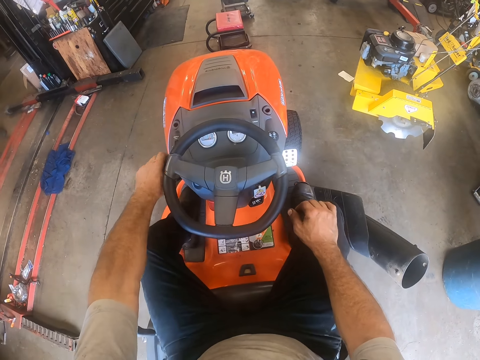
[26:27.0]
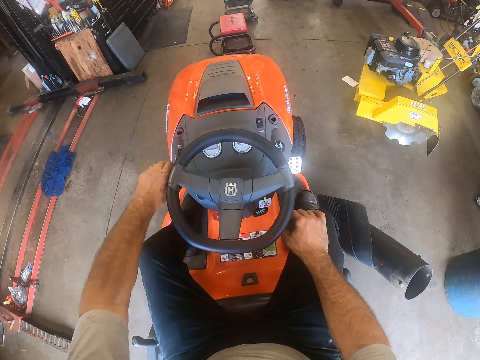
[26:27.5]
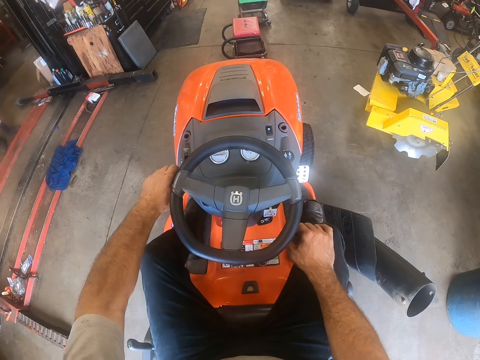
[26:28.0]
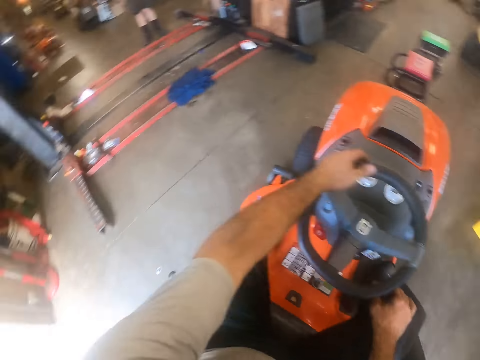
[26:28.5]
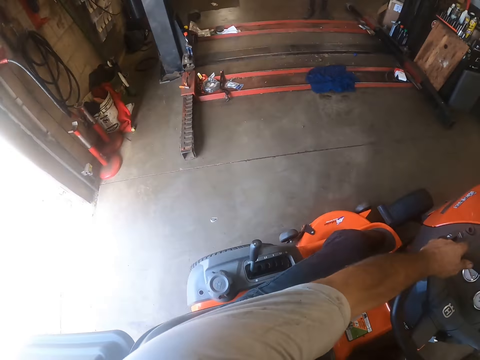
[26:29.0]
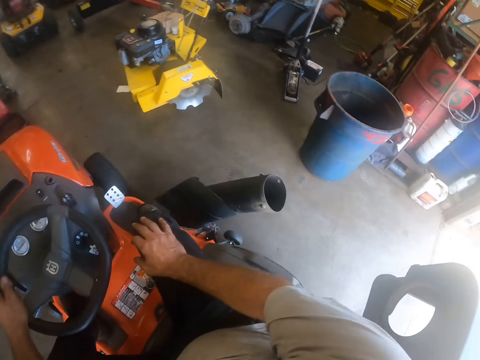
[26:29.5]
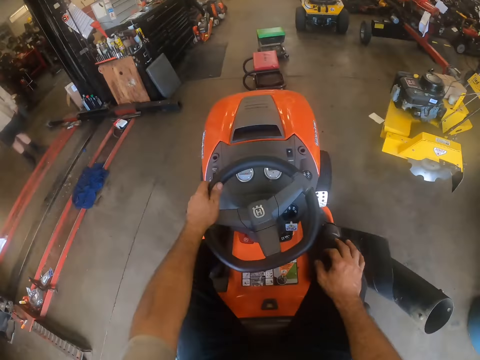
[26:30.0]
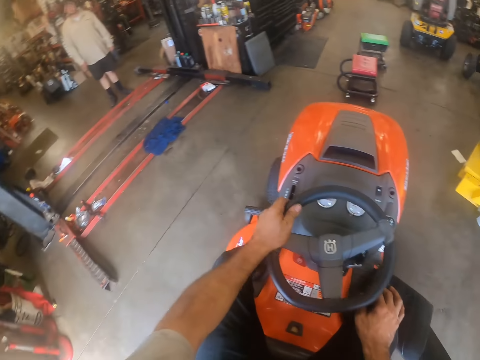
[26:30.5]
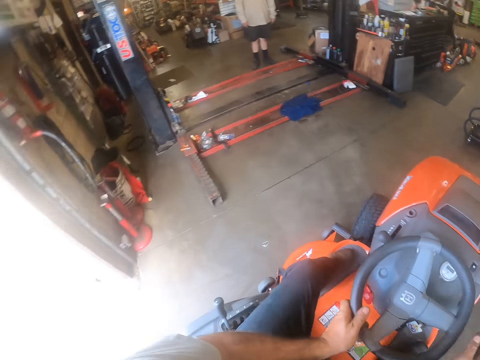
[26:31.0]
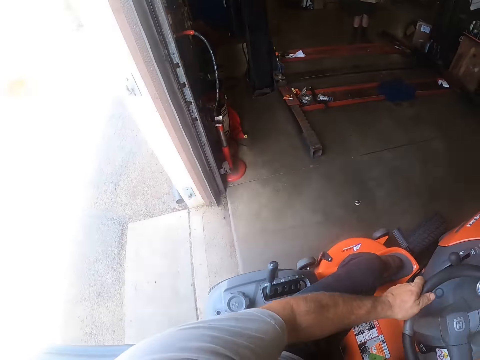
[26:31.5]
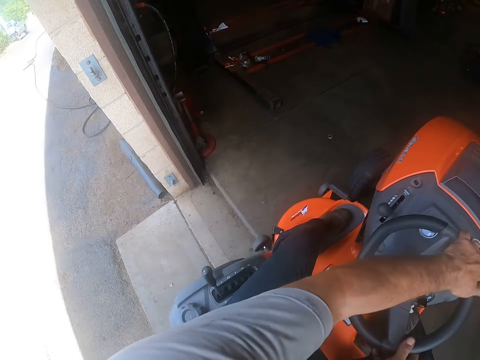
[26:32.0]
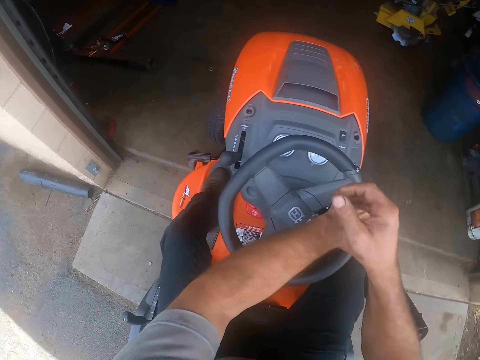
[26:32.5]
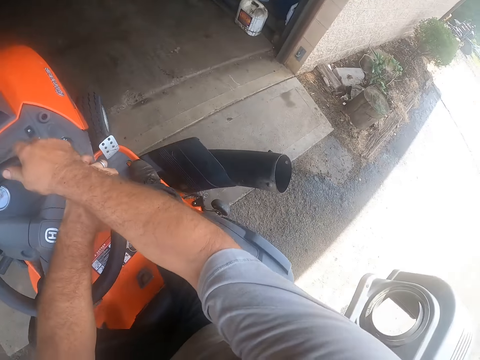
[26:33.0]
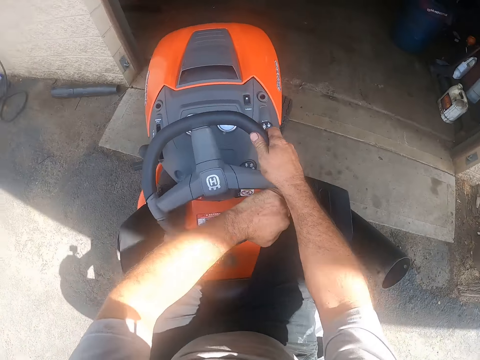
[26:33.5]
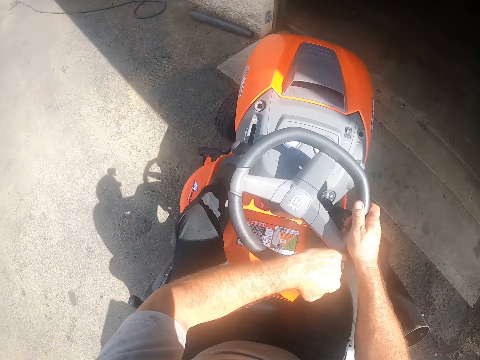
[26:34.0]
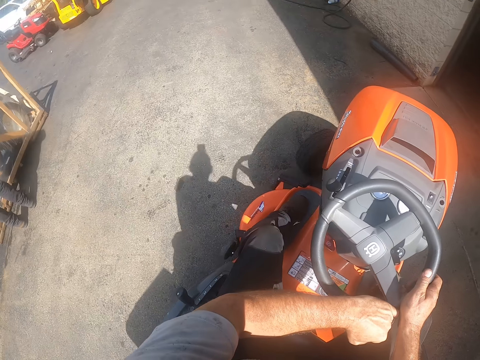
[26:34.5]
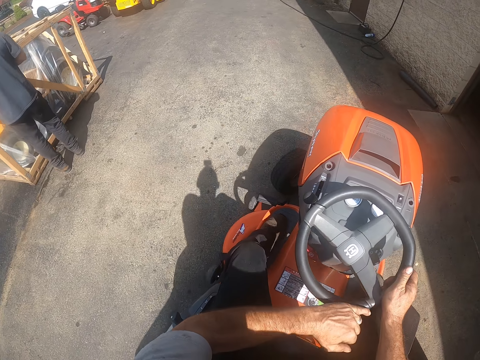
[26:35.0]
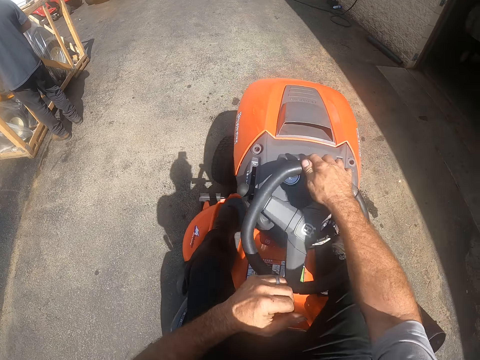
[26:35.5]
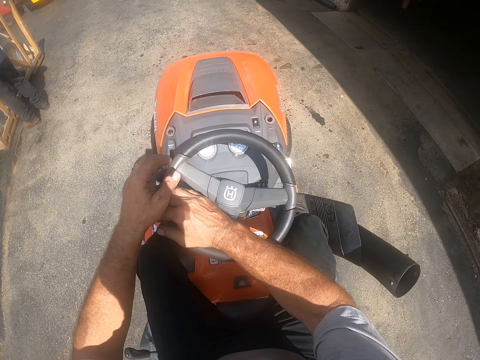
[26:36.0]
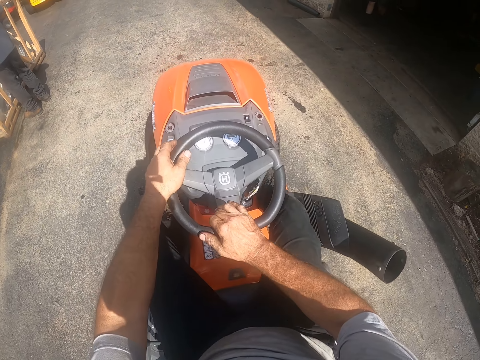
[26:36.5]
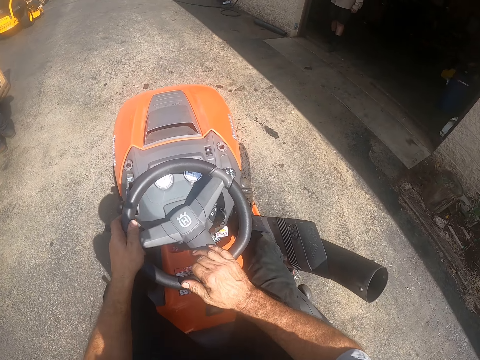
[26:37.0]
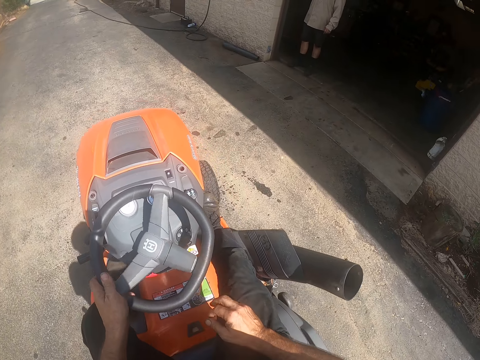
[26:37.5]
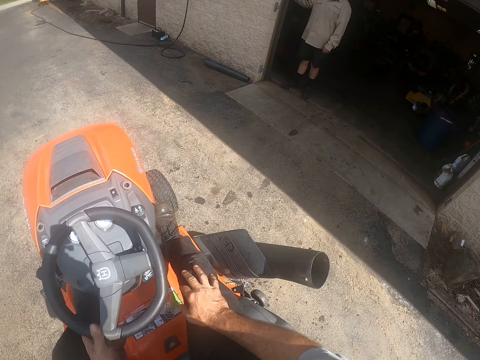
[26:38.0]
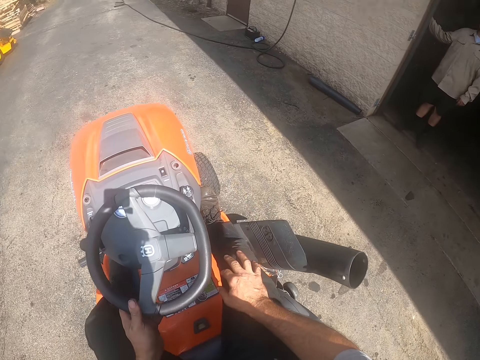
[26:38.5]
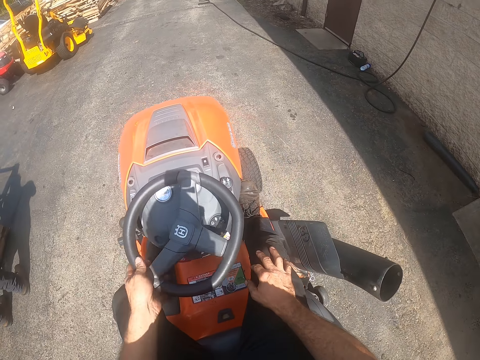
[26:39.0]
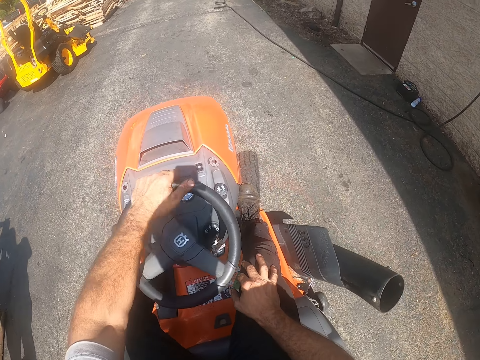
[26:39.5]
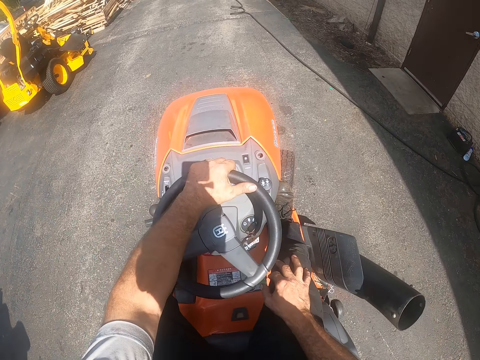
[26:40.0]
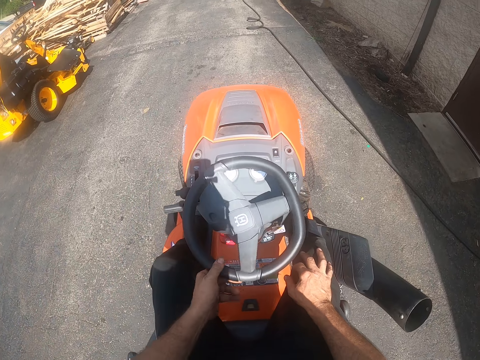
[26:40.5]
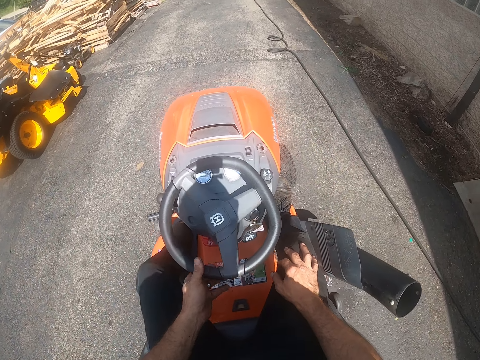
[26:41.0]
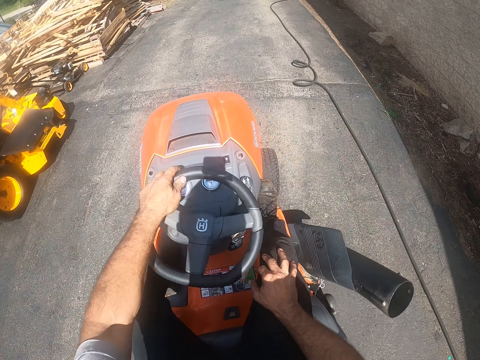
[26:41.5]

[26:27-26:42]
The camera wearer operates the lawn mower. They look around. They drive the lawn mower. They reverse the lawn mower. They drive the lawn mower forward.

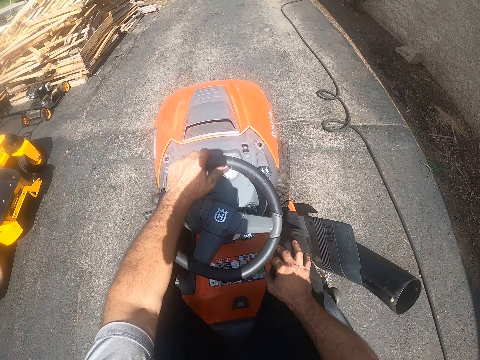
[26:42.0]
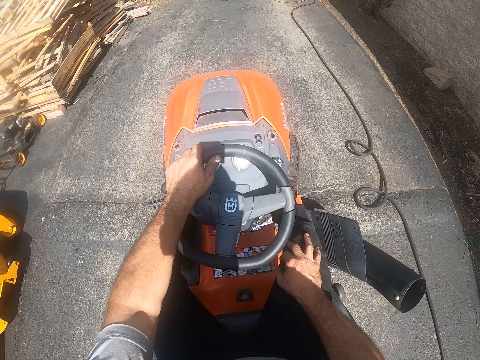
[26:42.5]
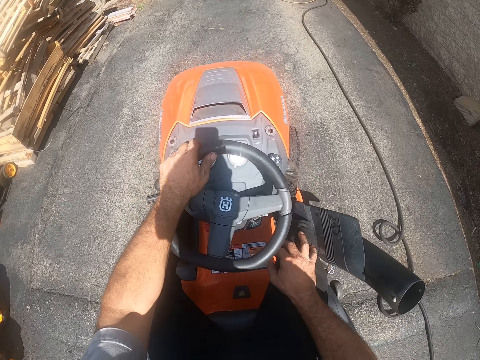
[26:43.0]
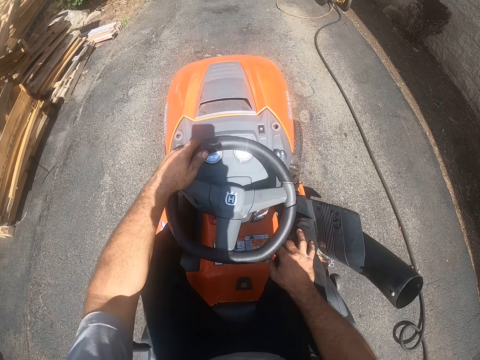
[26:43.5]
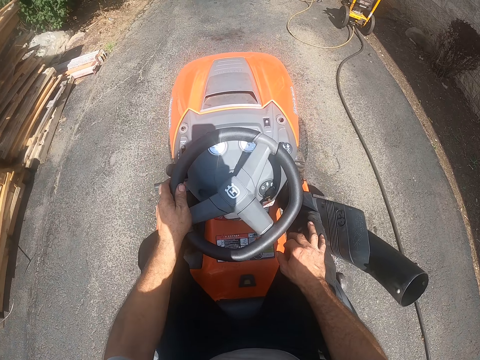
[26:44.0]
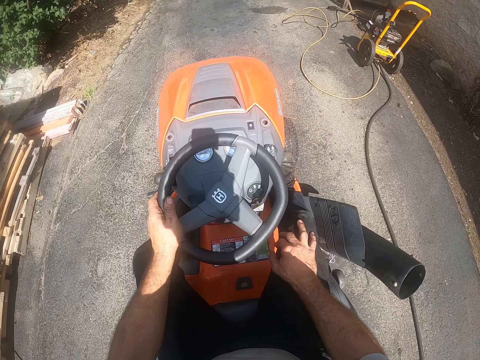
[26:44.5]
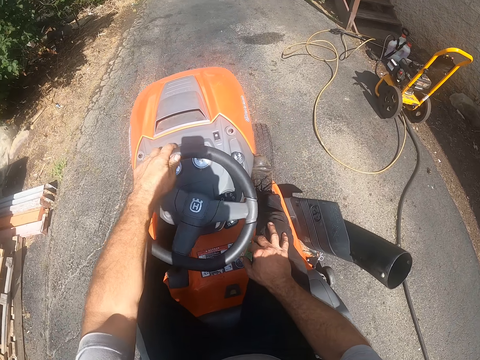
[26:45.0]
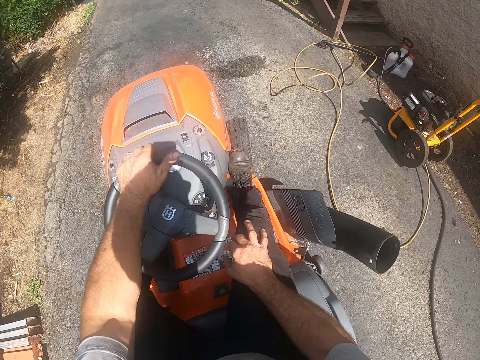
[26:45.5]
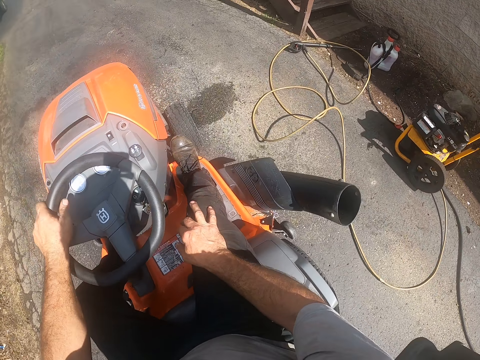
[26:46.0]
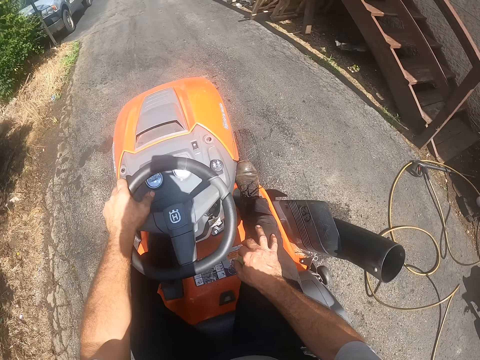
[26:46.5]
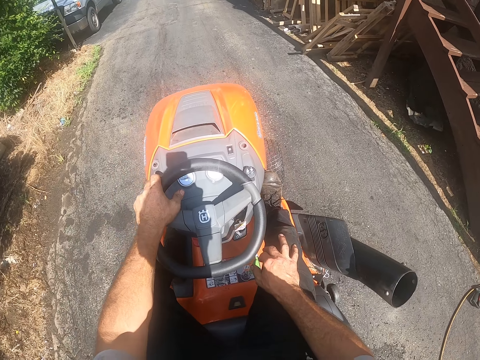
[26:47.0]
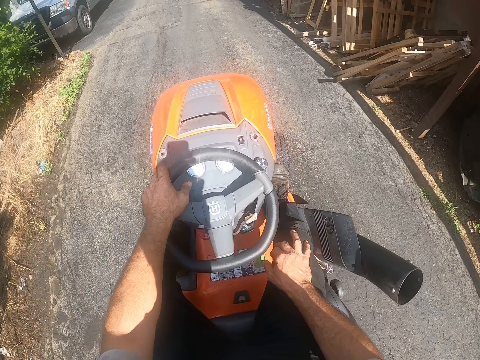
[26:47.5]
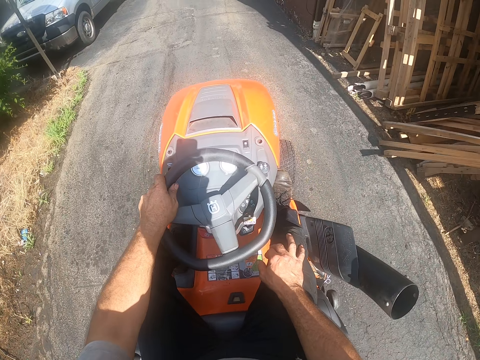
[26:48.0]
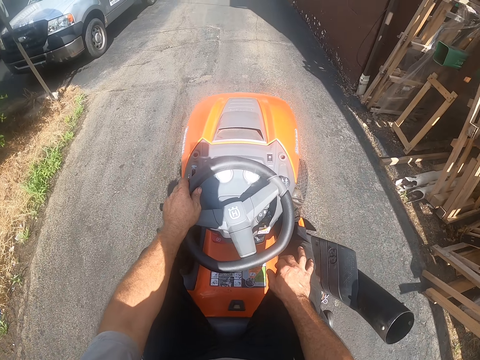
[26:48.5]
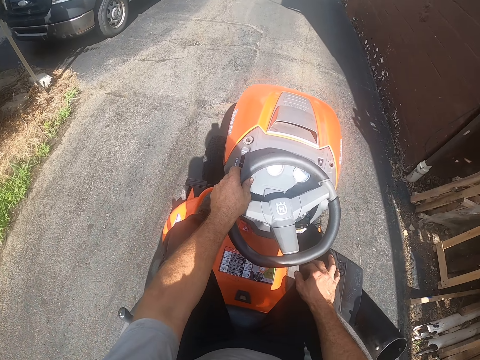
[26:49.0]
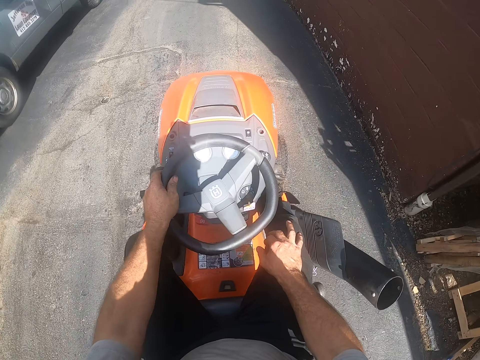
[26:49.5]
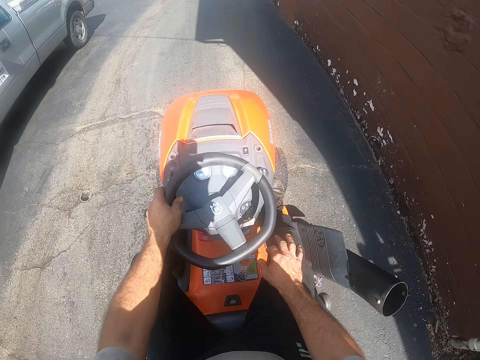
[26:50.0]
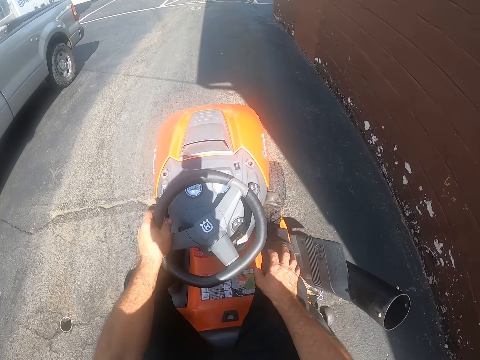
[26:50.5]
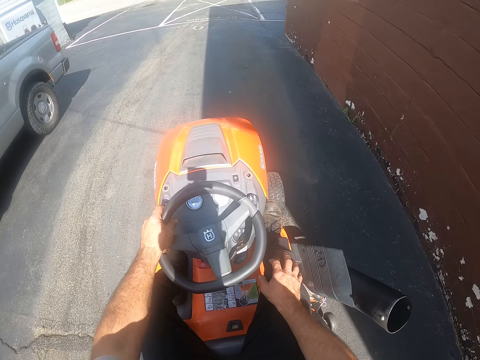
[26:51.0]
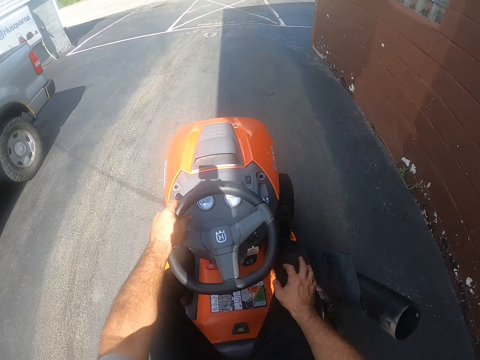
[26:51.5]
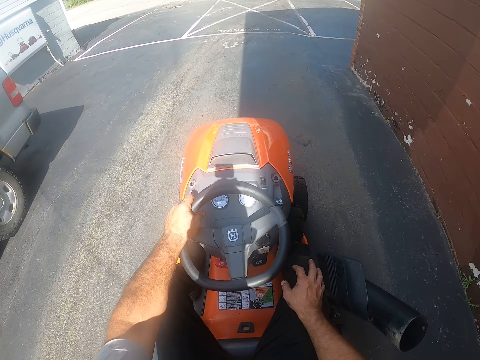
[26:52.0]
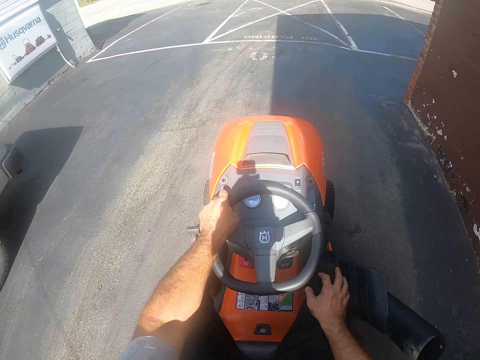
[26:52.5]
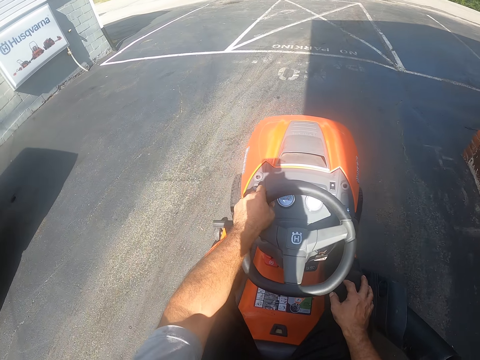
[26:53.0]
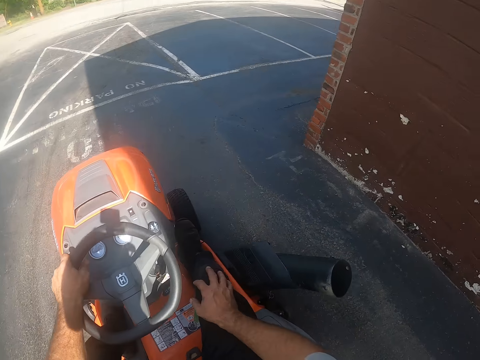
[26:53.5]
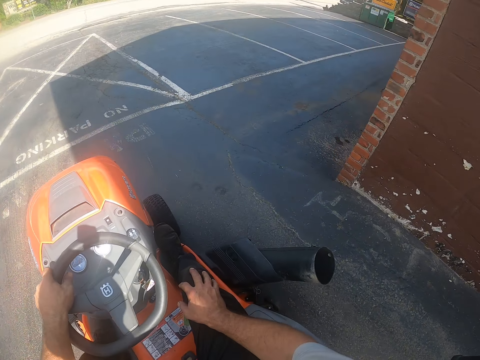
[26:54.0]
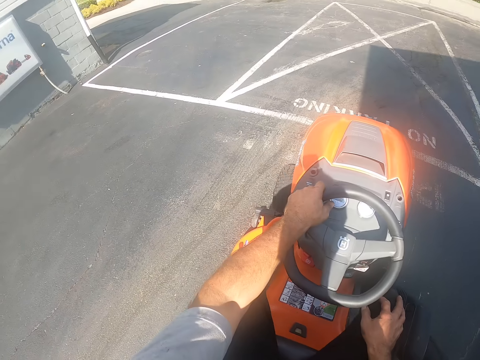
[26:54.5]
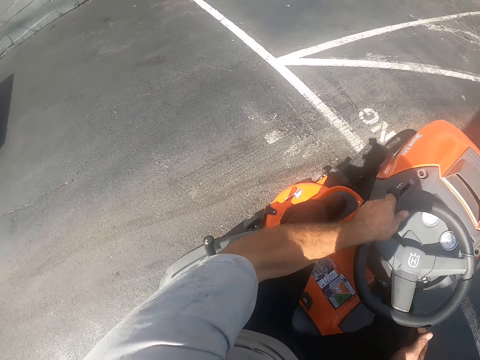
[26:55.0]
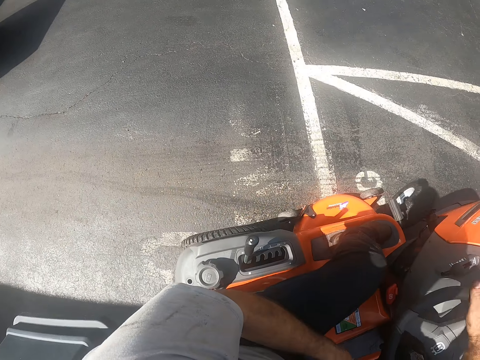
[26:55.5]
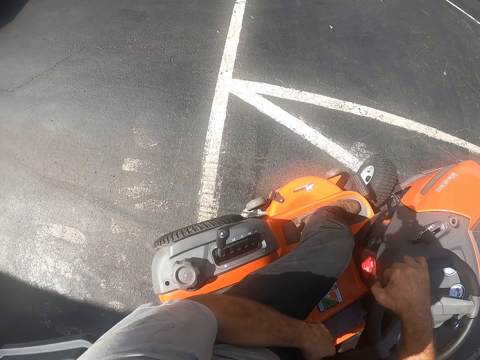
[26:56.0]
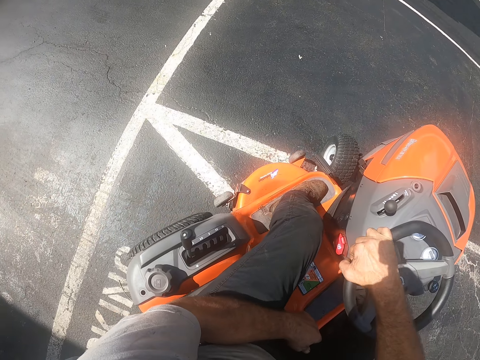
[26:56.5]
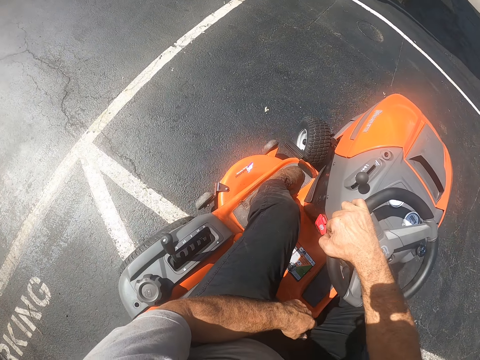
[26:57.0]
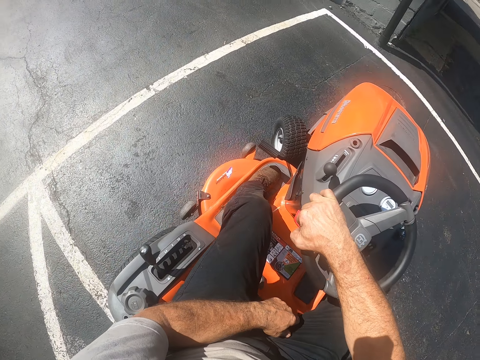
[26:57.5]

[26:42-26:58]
The camera wearer looks around.
